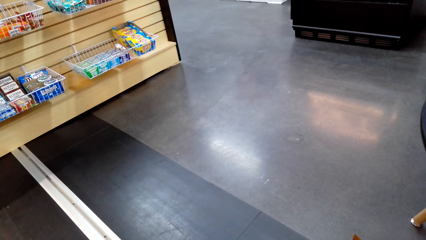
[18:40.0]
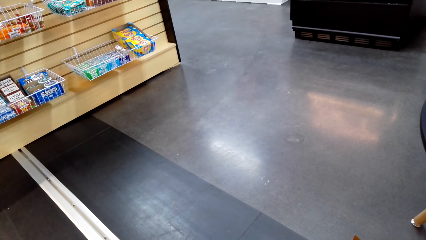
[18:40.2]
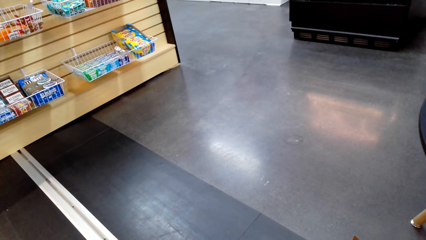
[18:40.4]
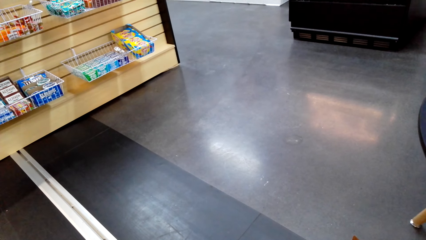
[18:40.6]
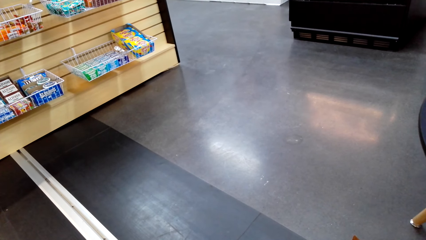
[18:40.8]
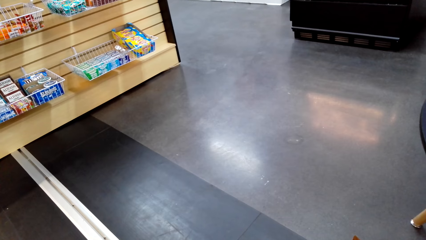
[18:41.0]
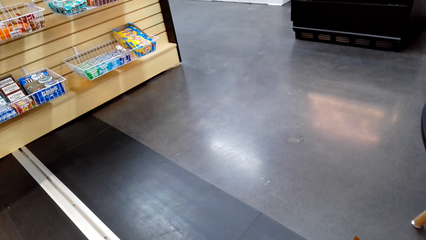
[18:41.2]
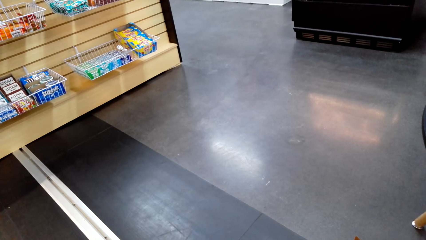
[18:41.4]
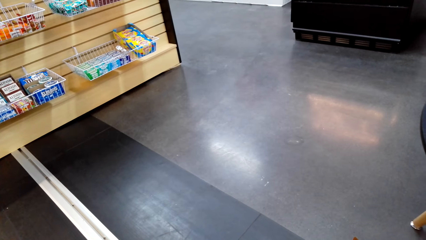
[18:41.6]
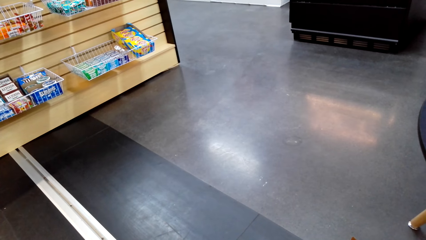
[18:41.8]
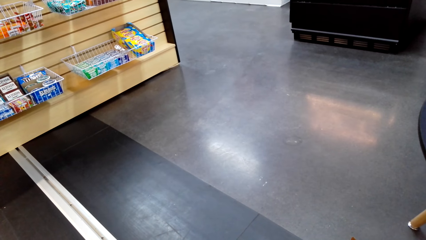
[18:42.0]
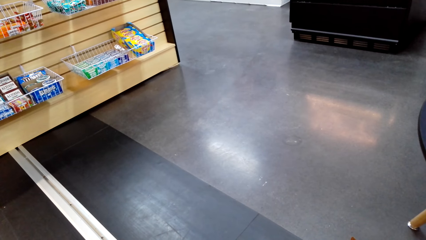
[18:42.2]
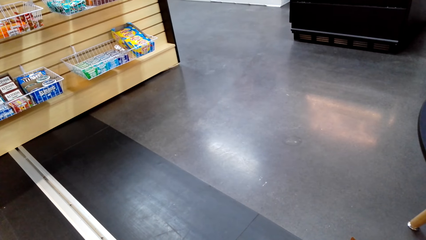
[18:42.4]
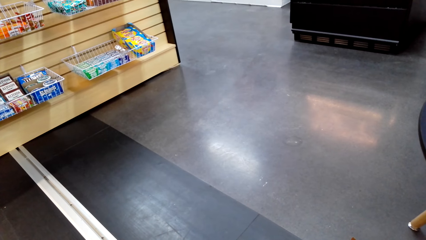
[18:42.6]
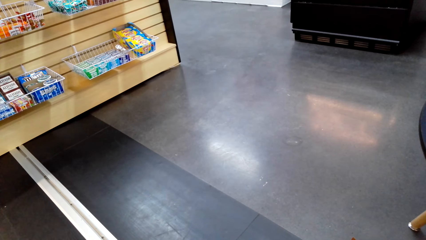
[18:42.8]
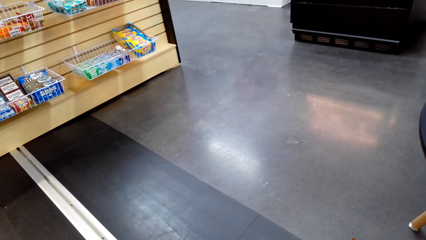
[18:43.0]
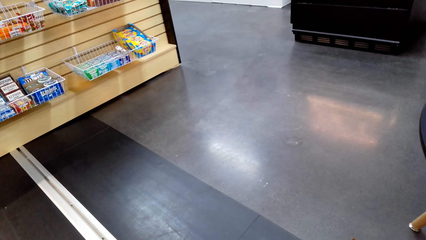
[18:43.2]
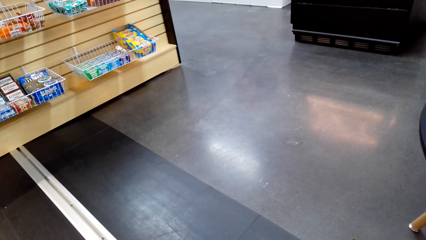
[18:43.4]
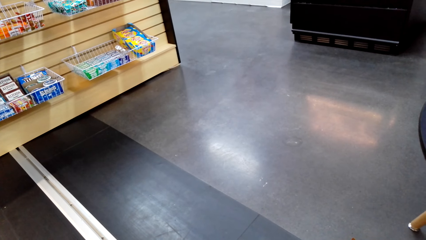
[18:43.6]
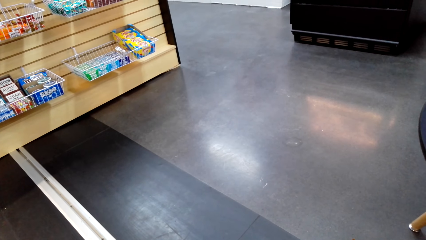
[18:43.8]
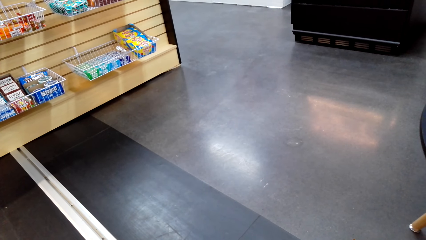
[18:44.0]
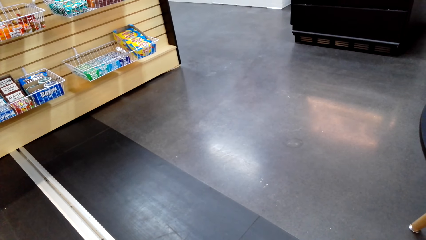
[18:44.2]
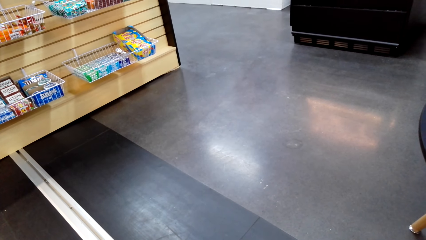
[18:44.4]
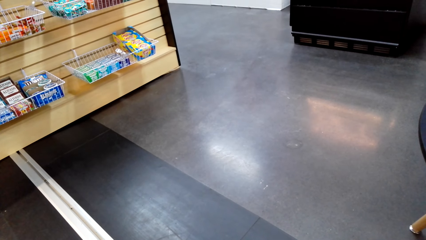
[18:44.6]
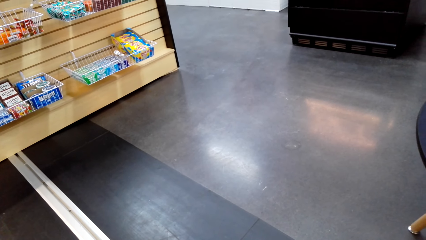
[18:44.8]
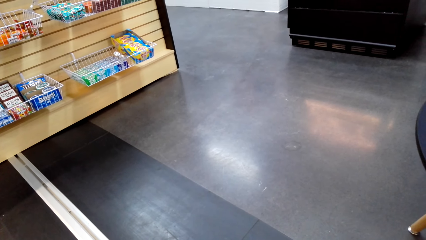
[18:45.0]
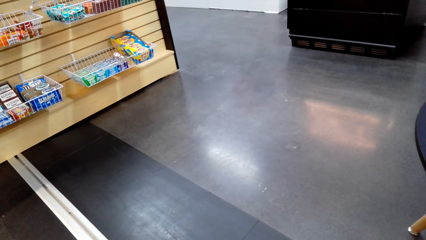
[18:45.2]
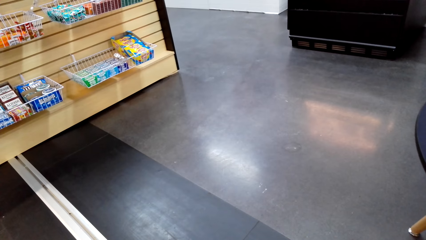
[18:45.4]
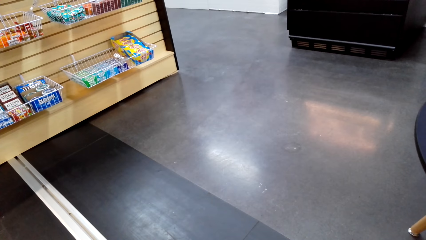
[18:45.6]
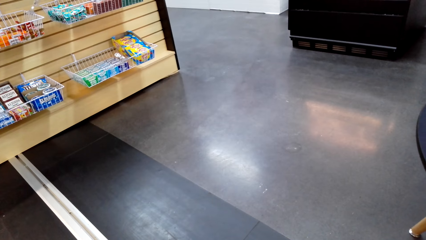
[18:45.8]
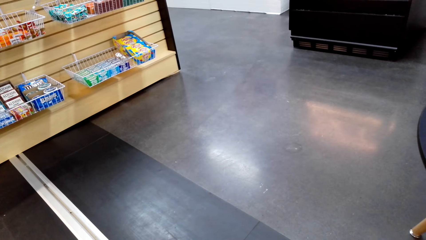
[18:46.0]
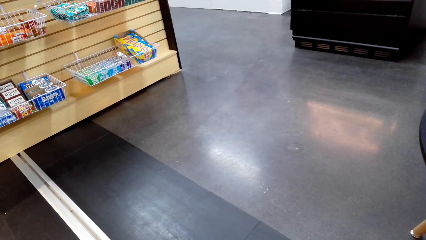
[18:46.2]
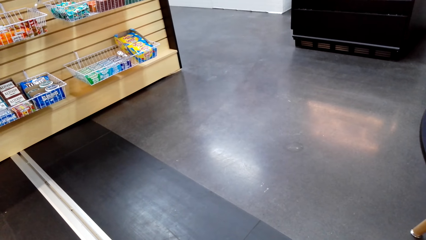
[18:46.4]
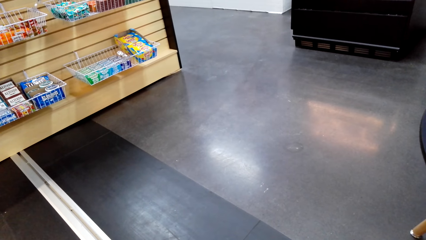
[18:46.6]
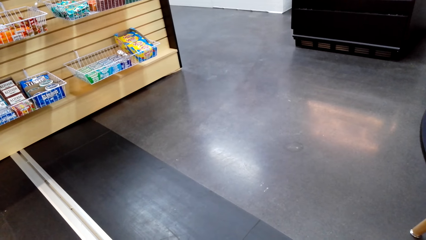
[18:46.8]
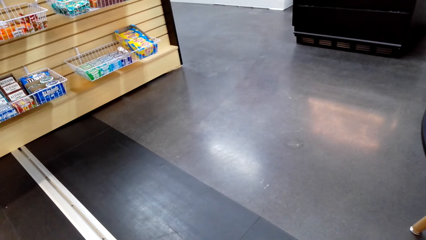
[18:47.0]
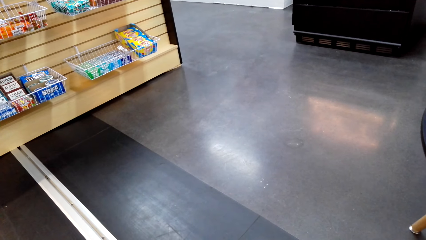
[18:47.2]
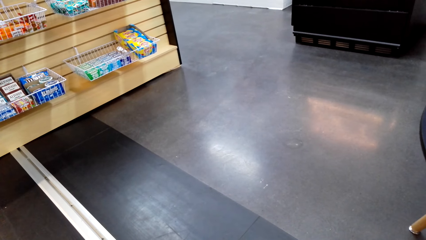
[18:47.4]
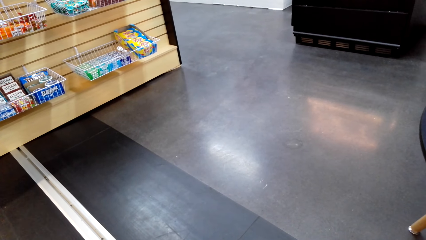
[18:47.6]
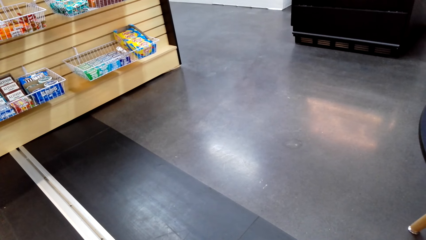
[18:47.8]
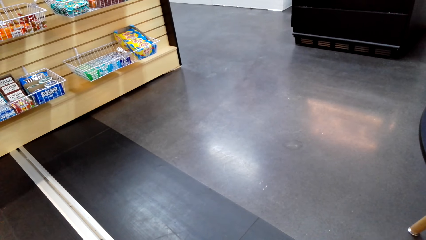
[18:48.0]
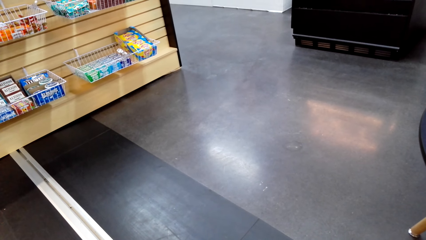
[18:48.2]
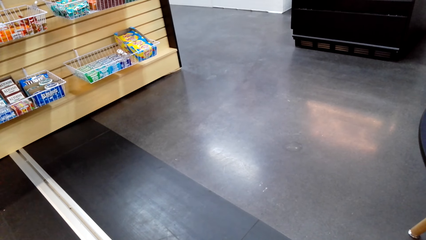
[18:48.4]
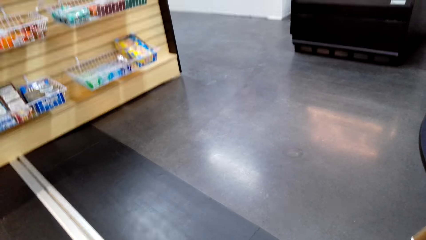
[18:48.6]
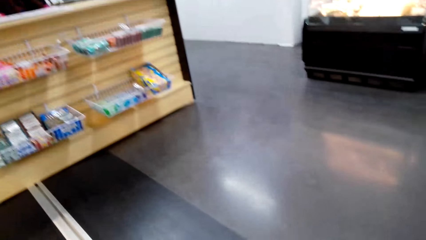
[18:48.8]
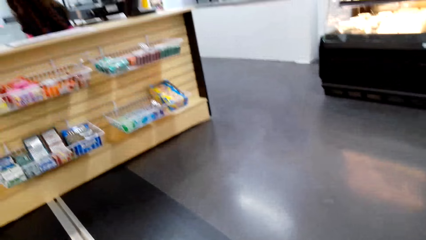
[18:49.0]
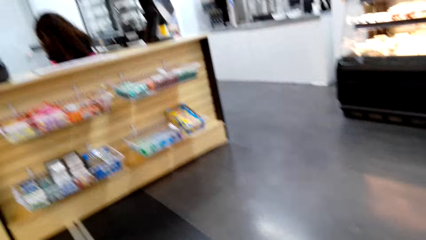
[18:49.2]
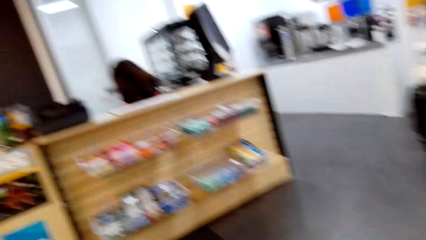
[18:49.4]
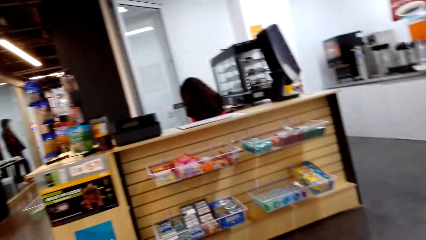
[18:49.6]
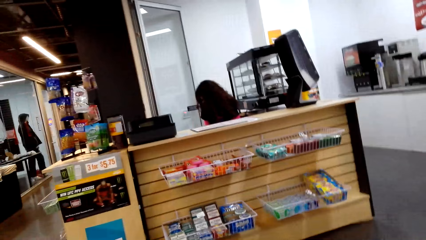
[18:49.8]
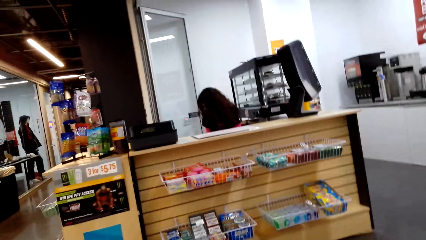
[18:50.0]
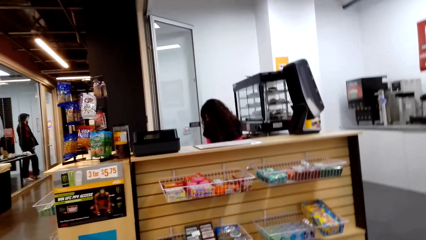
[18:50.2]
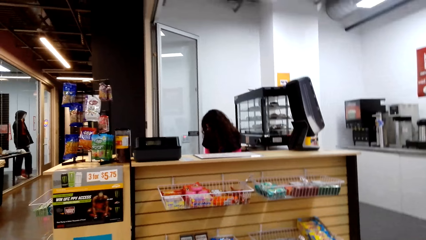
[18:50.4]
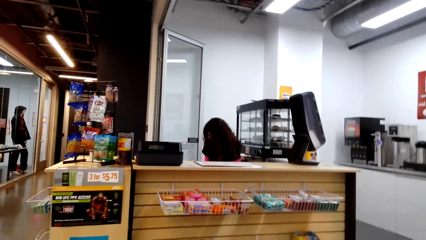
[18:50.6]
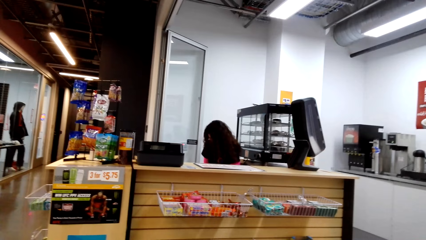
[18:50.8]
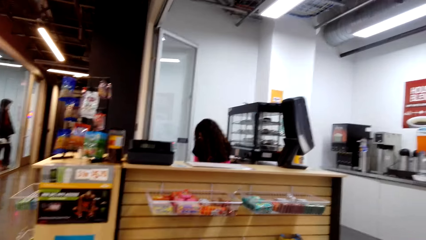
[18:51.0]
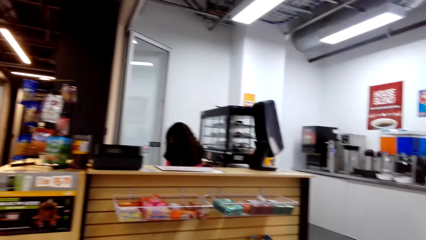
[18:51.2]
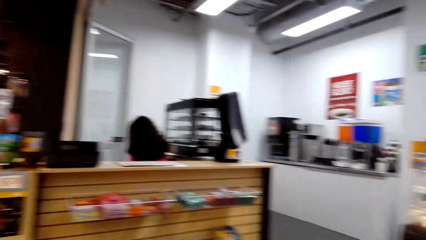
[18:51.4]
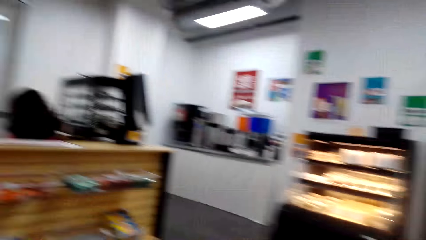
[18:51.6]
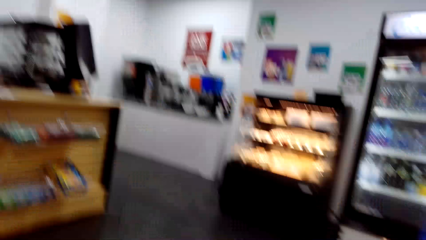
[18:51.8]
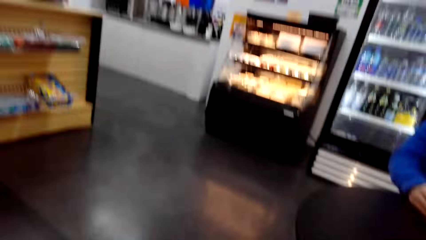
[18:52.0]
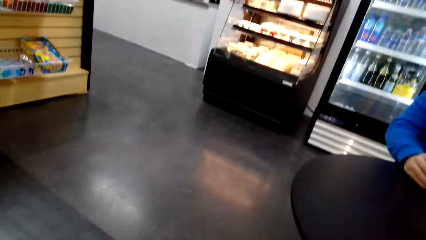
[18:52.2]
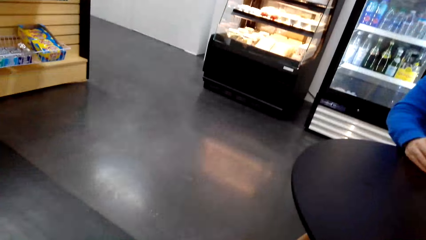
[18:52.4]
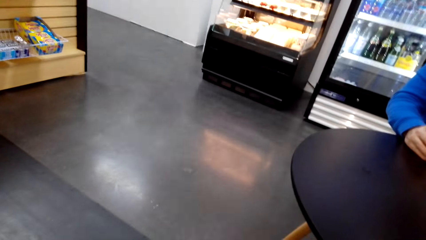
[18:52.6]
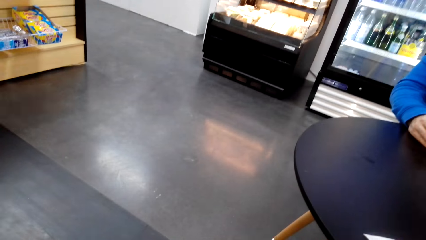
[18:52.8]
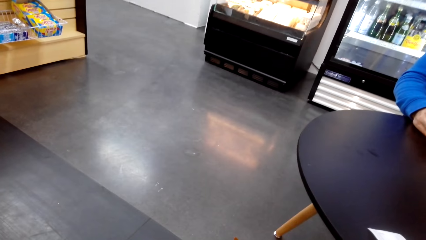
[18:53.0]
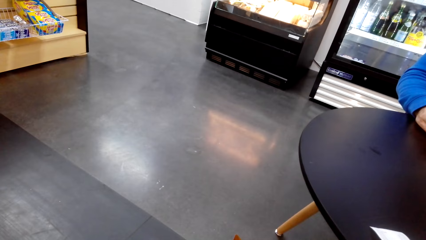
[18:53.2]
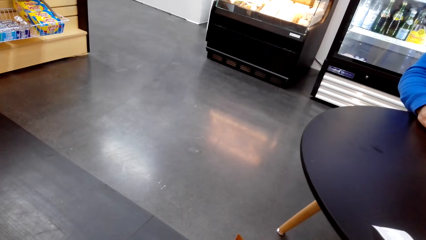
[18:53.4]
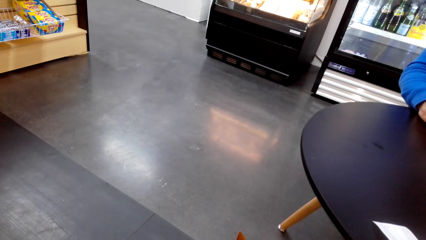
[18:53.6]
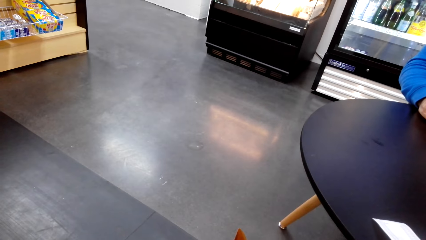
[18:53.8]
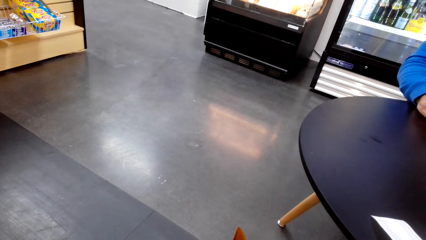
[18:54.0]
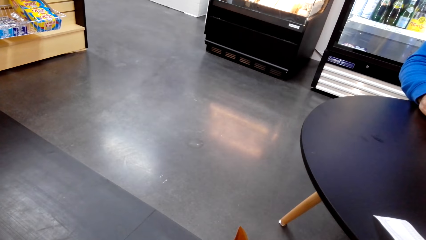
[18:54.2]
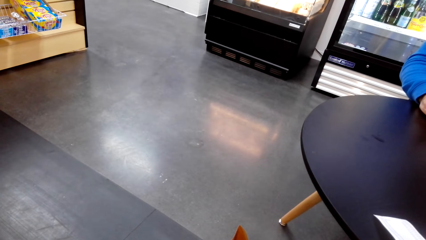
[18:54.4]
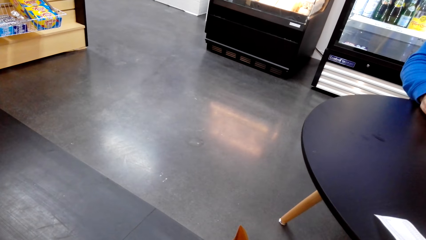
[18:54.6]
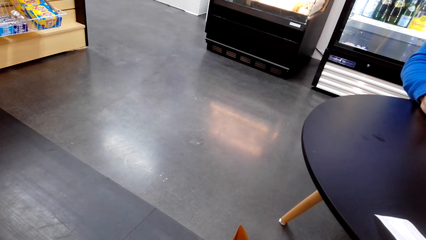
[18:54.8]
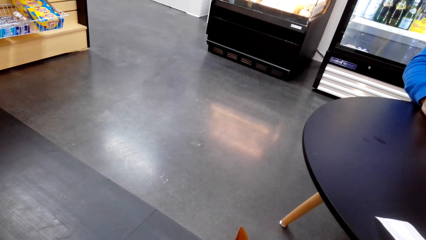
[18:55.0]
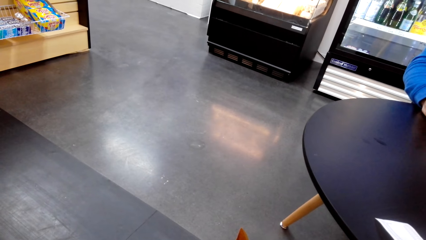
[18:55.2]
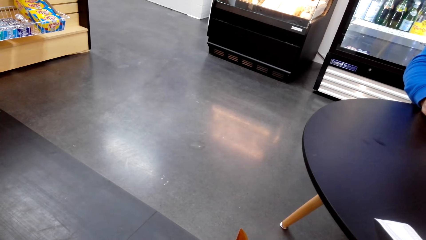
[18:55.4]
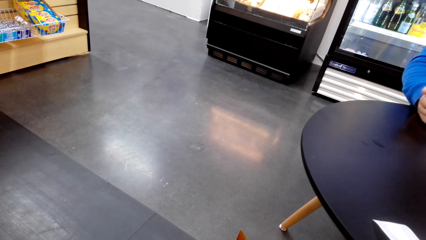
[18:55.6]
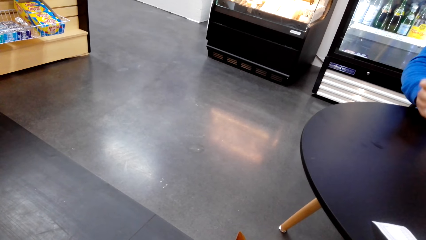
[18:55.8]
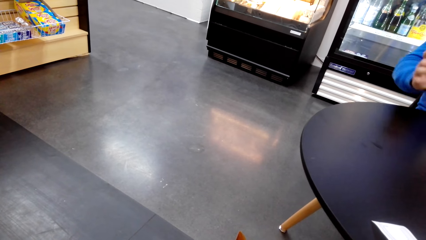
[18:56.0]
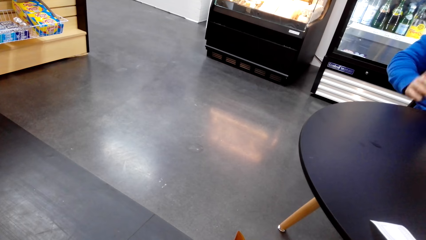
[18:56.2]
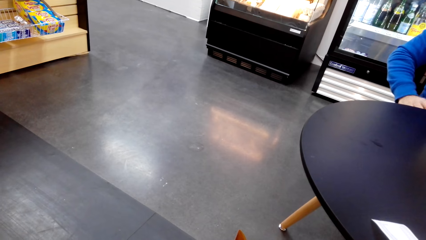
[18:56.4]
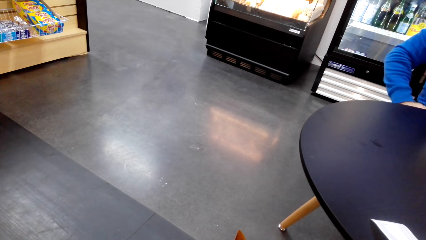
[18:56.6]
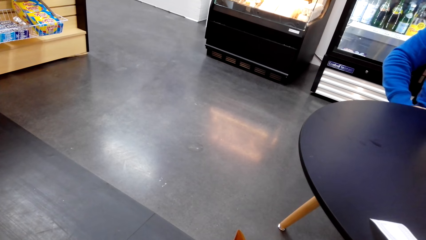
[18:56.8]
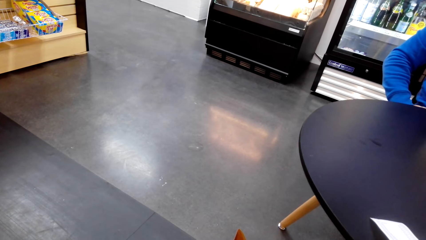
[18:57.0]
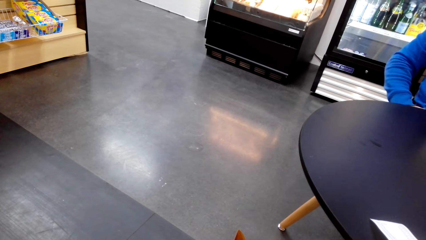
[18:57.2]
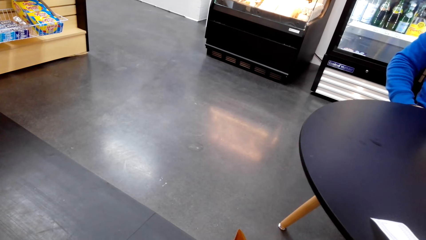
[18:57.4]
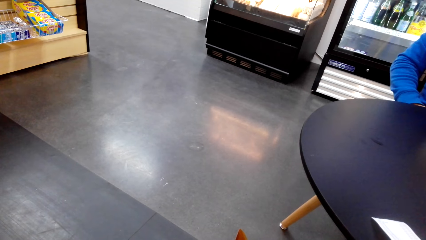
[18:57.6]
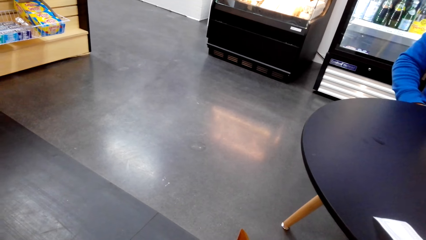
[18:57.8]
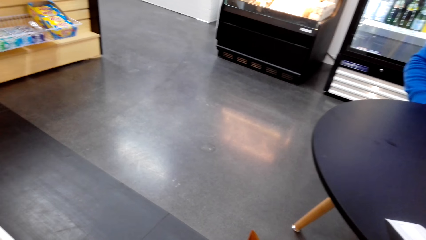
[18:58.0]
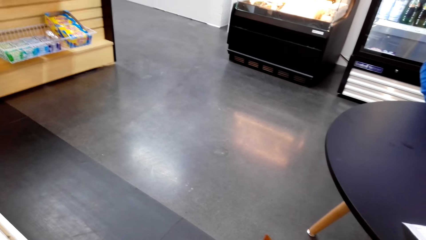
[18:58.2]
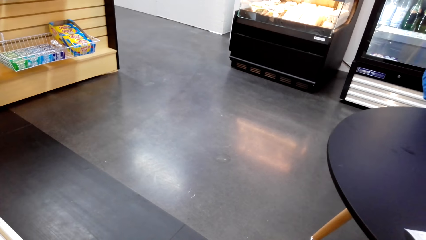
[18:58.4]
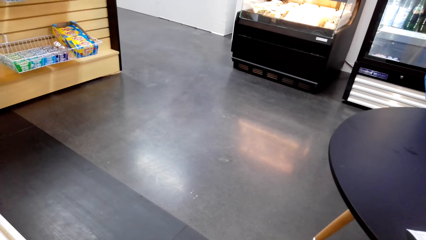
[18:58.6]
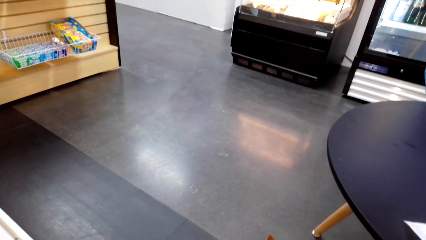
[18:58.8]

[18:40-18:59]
The camera wearer gazes at the checkout counter. They look at the floor.
